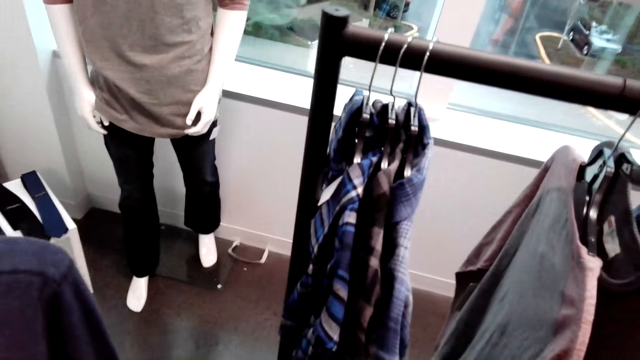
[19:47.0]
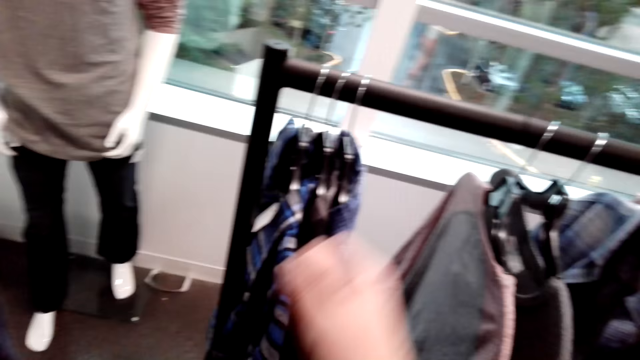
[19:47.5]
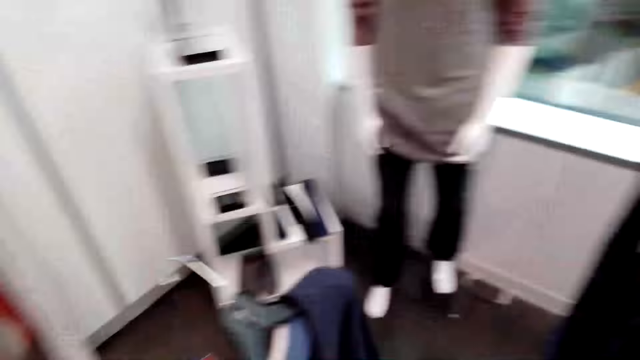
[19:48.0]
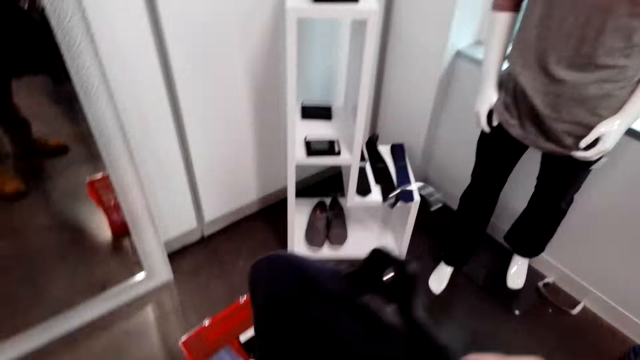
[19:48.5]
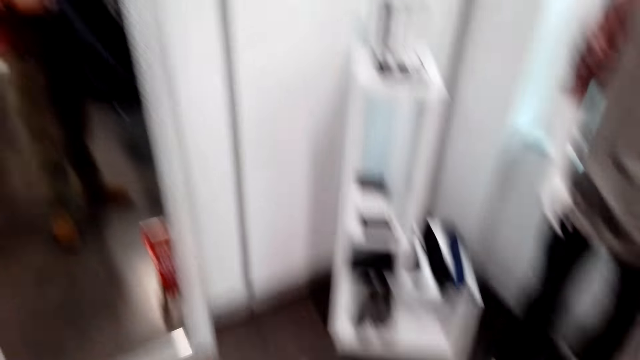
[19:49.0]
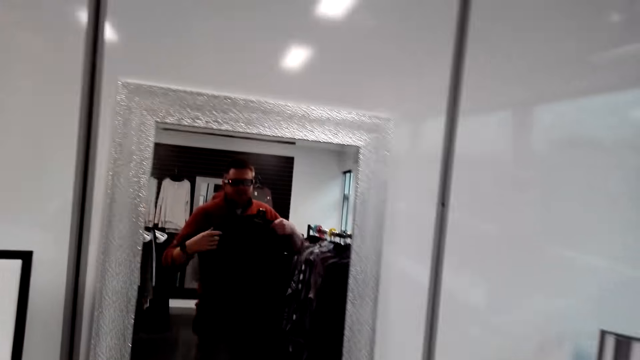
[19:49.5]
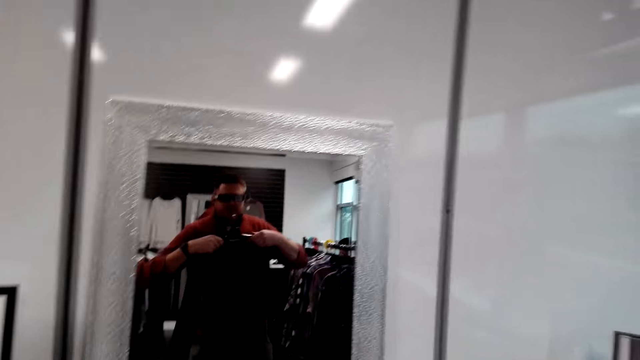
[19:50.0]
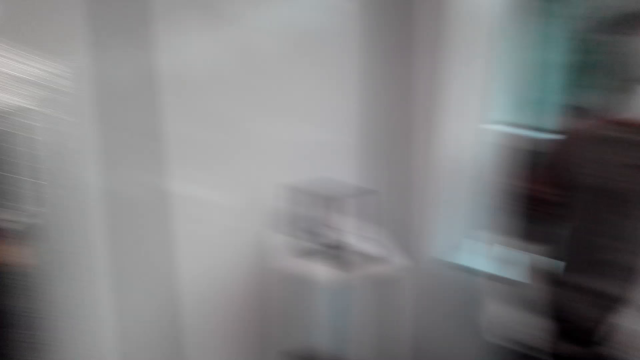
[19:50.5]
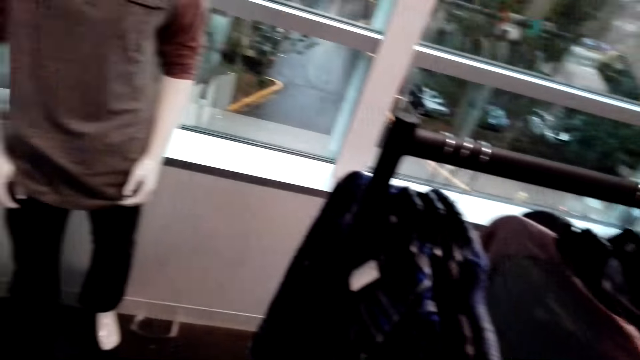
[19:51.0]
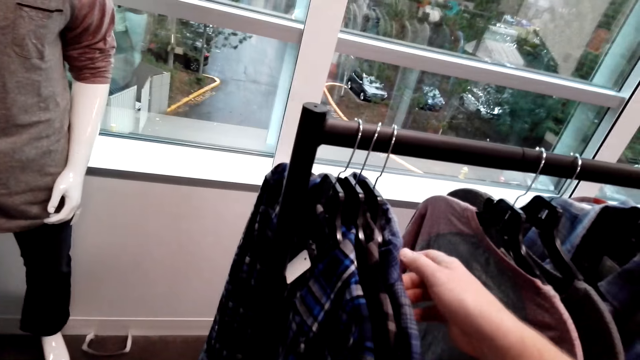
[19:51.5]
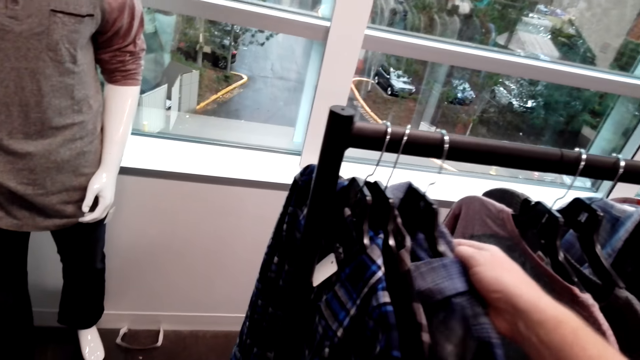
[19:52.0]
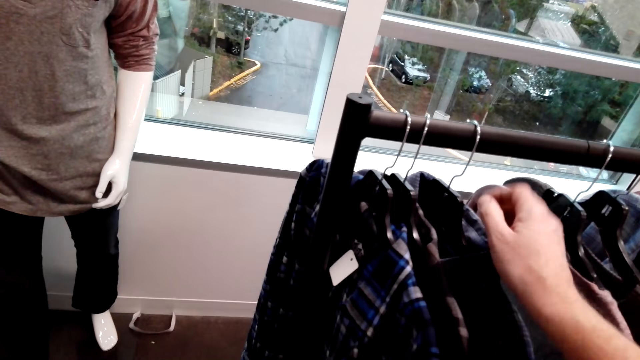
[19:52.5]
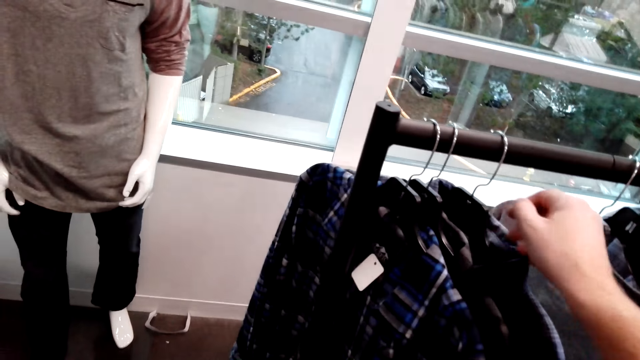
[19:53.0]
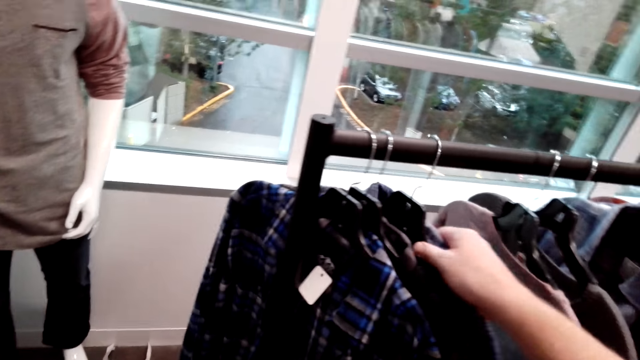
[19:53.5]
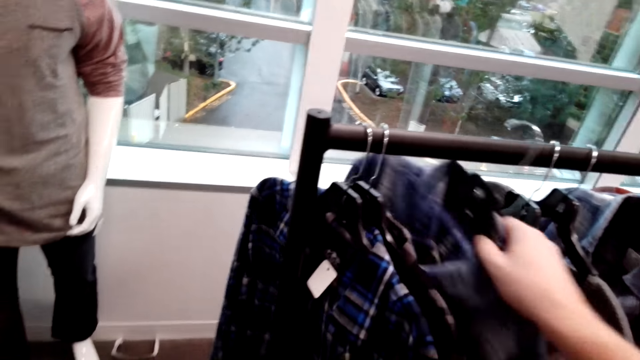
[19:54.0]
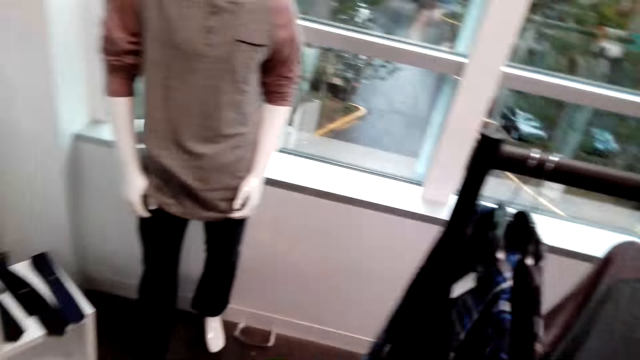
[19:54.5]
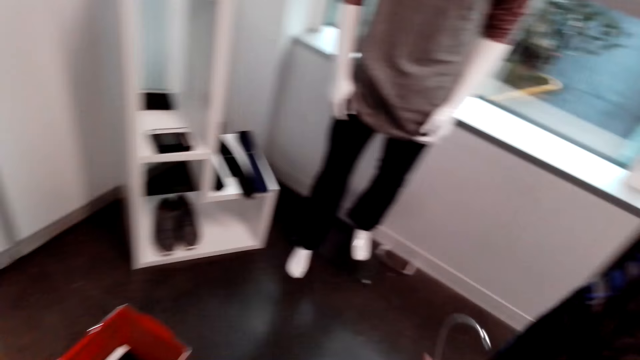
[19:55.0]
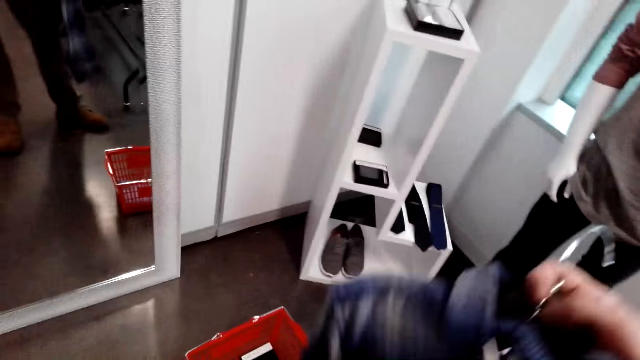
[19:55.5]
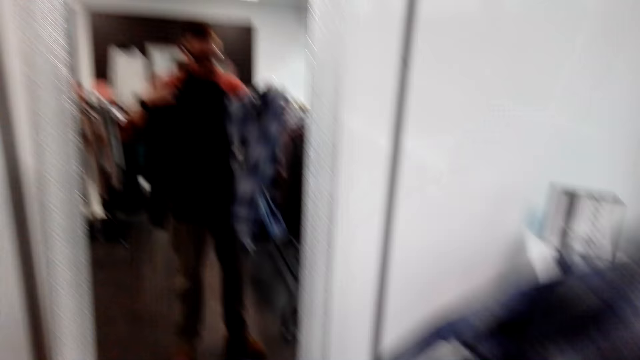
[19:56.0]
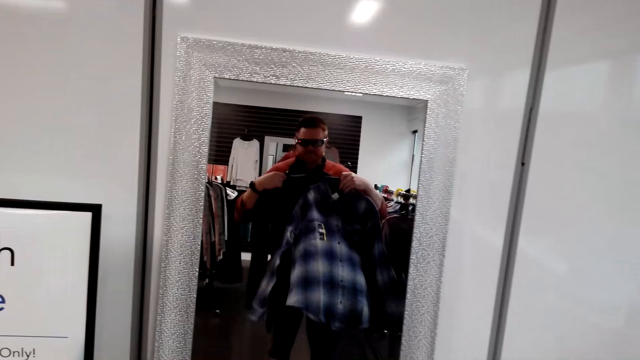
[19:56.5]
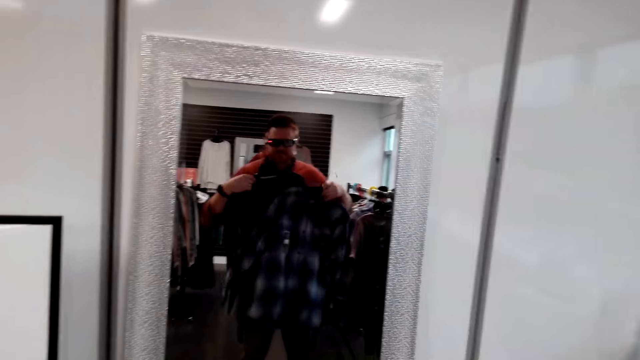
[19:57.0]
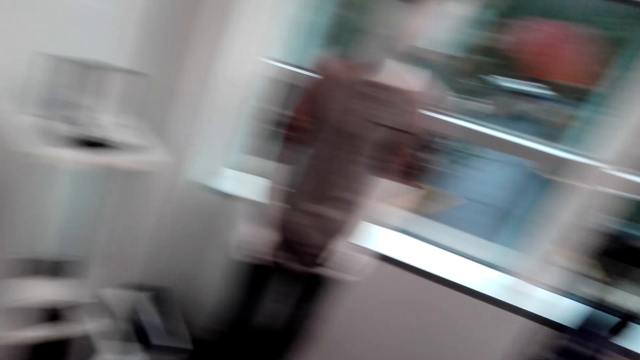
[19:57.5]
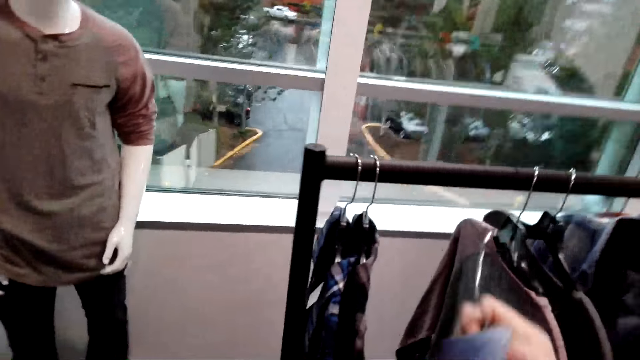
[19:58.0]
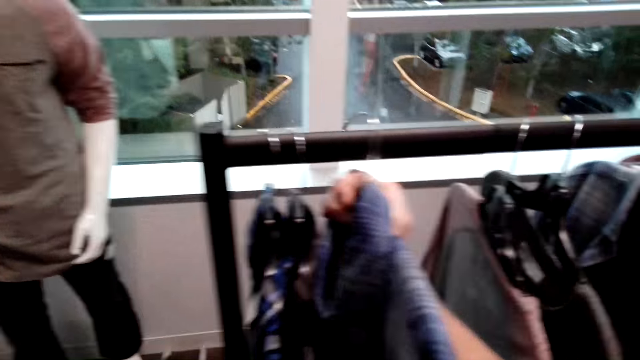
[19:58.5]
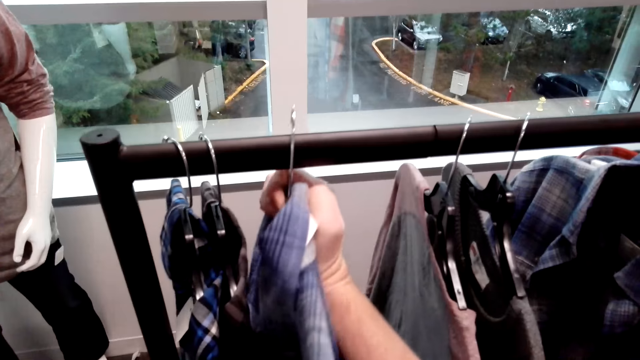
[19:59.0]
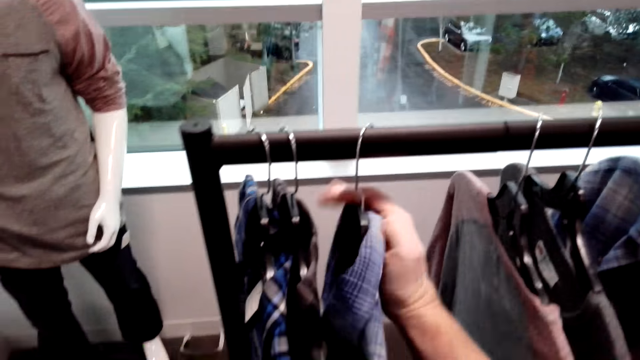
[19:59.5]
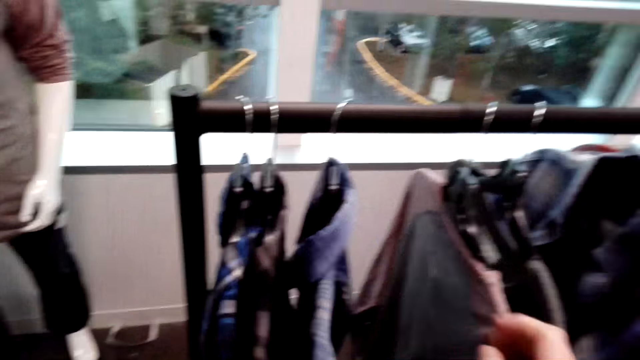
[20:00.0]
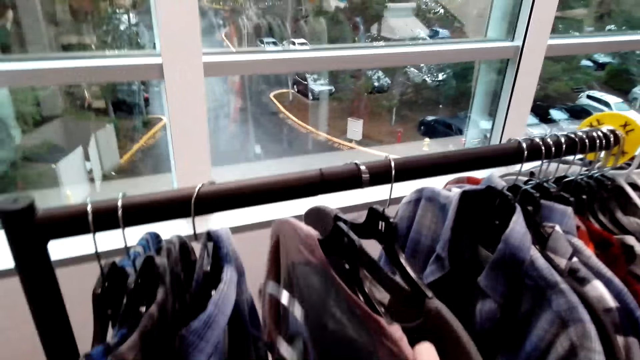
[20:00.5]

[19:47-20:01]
The camera wearer looks at himself on the mirror. He makes a step. He selects the shirts on the rack. He picks the shirt from the rack. He makes a step. He looks at himself on the mirror. He holds the shirt. He returns the shirt on the cloth rack. He selects the shirts on the rack.

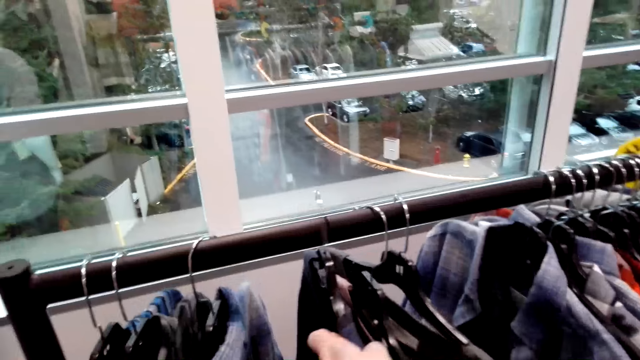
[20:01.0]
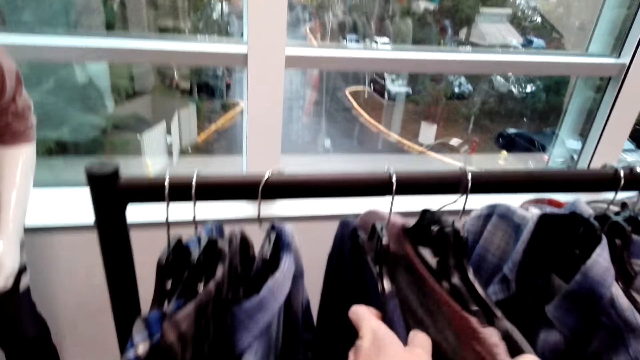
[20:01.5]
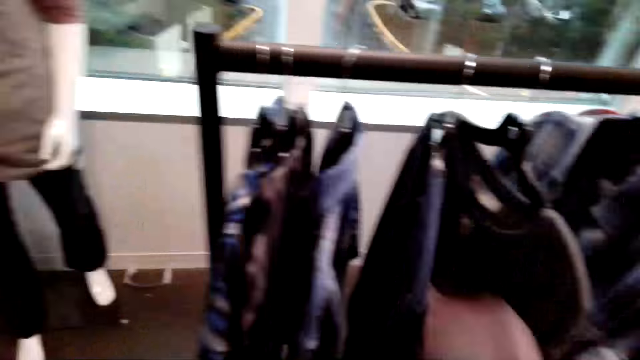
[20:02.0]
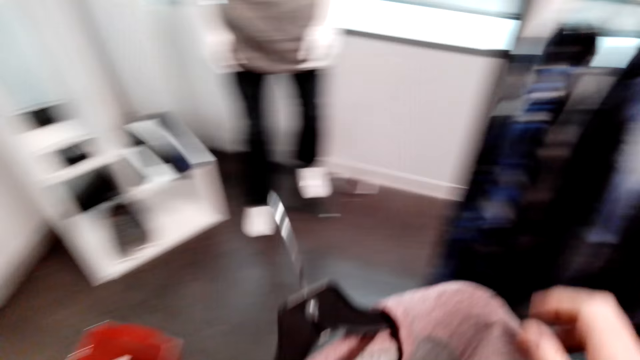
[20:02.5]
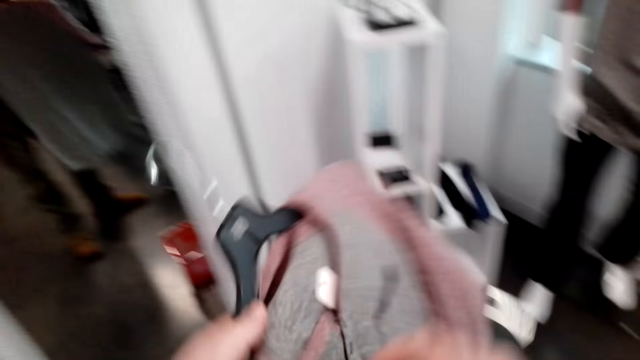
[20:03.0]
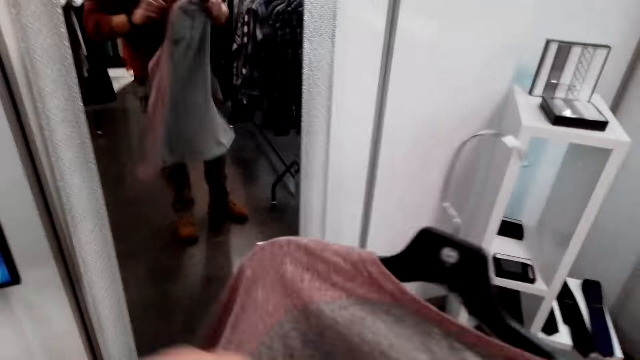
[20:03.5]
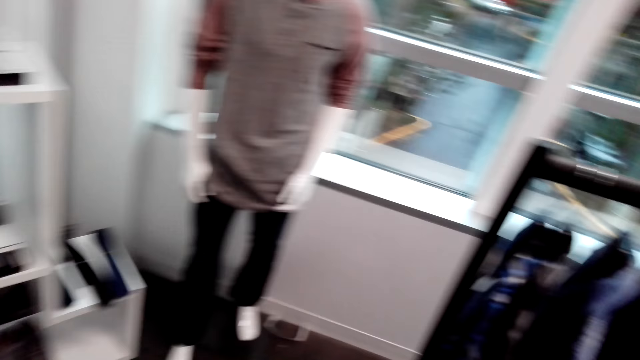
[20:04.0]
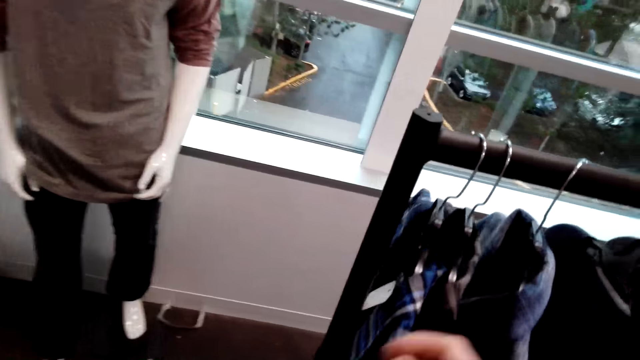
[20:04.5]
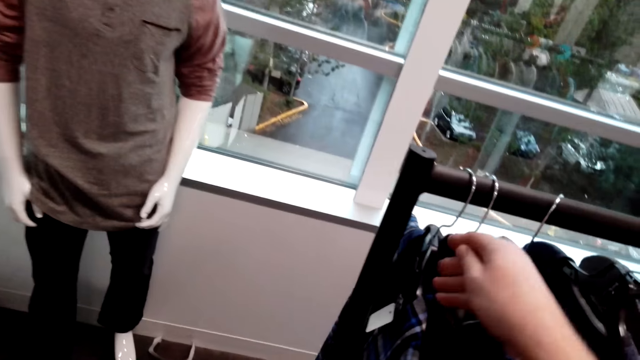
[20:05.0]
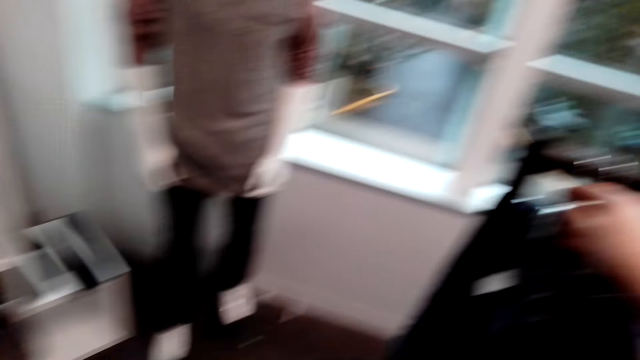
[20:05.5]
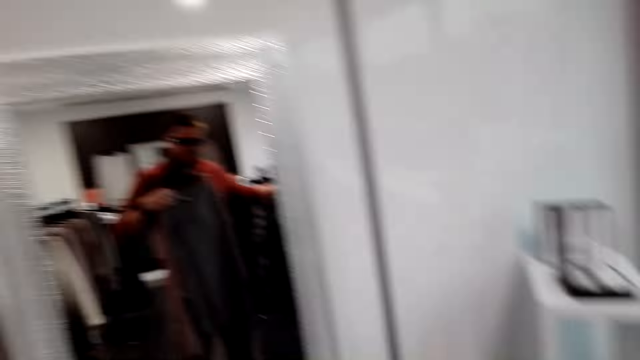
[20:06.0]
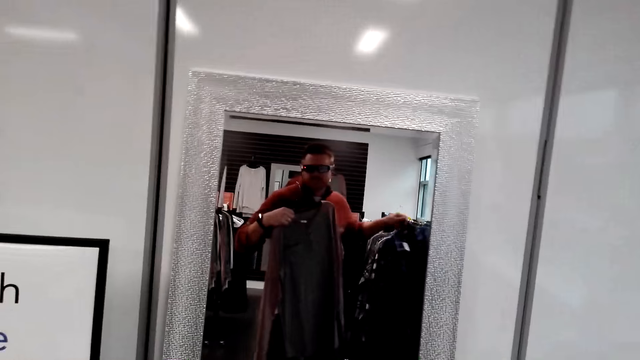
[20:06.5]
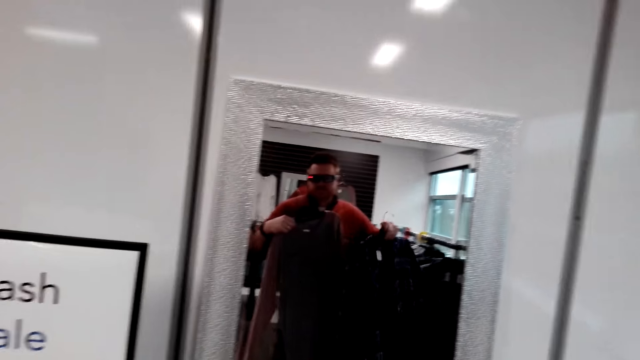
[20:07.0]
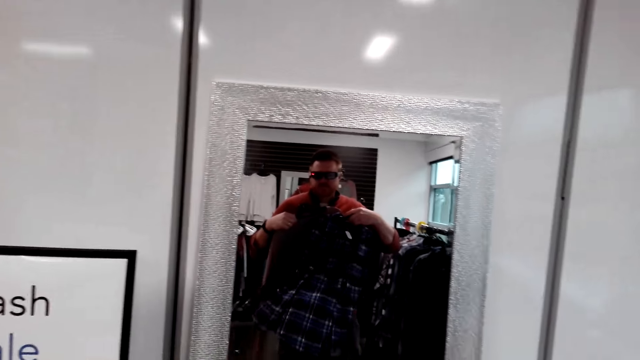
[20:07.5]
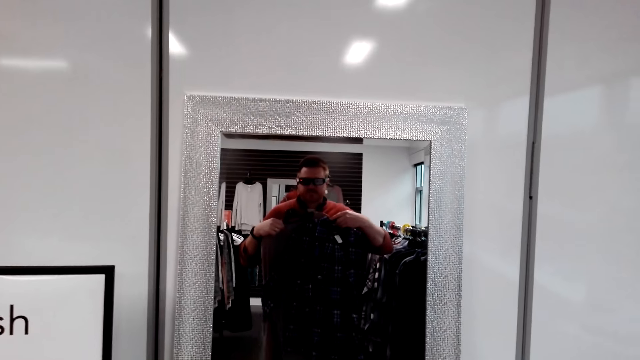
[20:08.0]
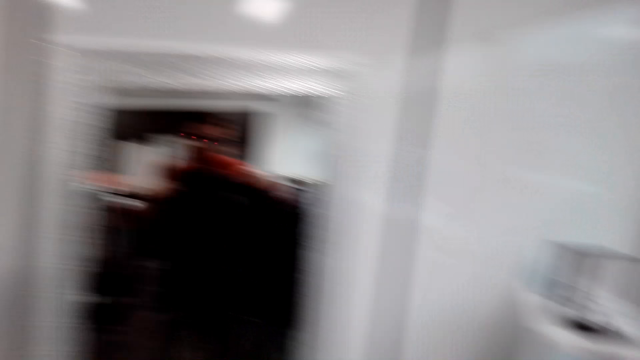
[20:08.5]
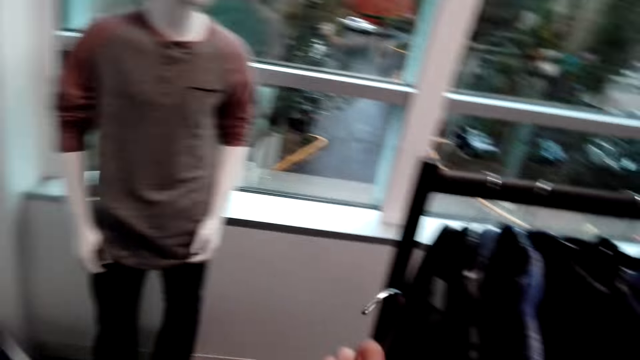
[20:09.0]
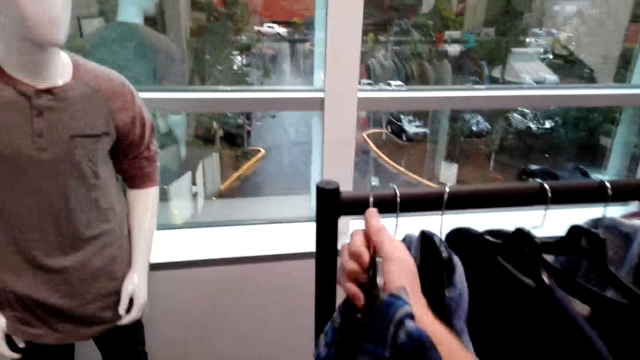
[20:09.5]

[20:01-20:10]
The camera wearer picks the shirt from the cloth rack. He holds the shirt. He makes a step. He picks another shirt from the cloth rack. He makes a step. He looks at himself on the mirror.
